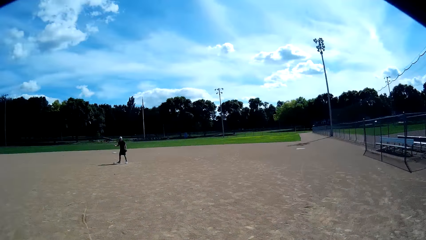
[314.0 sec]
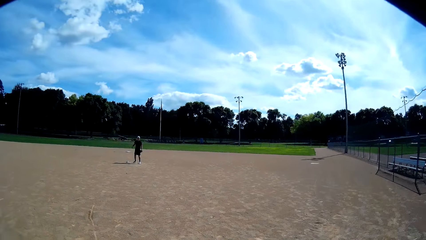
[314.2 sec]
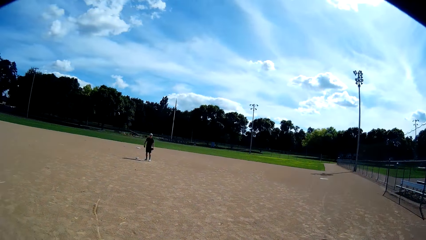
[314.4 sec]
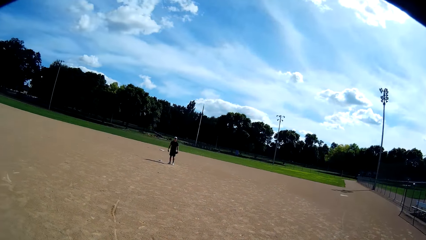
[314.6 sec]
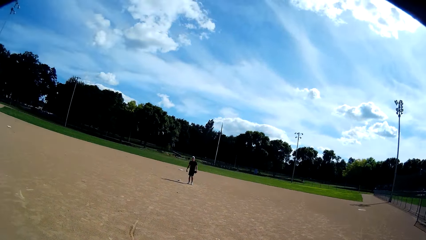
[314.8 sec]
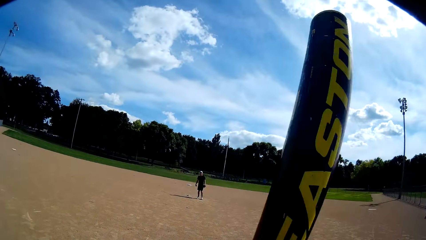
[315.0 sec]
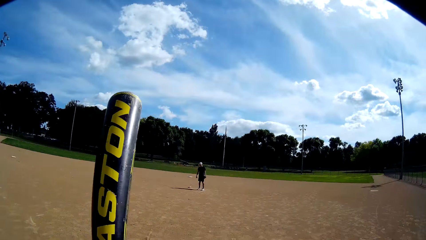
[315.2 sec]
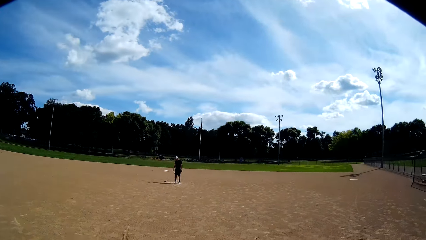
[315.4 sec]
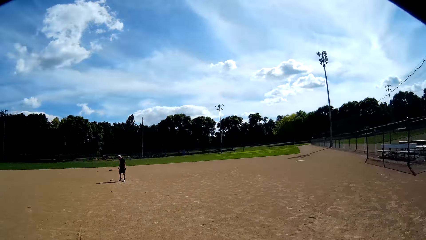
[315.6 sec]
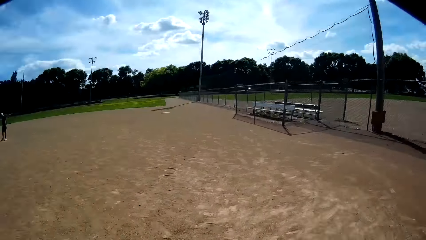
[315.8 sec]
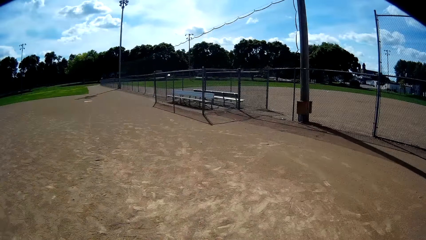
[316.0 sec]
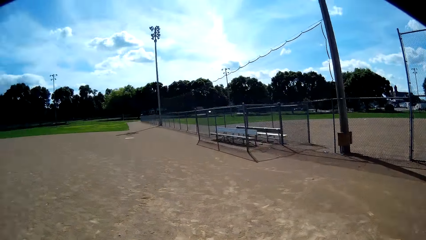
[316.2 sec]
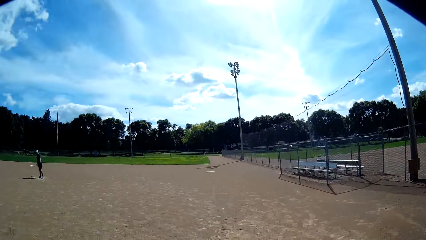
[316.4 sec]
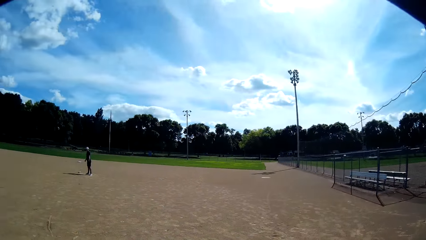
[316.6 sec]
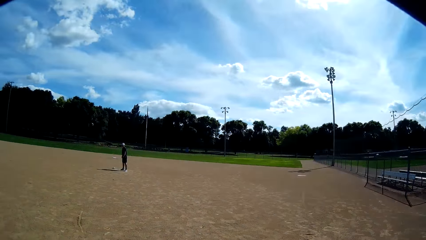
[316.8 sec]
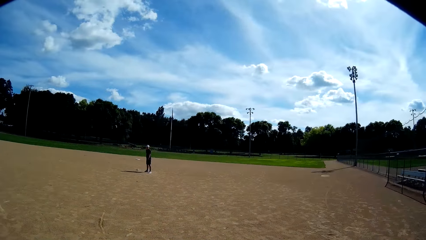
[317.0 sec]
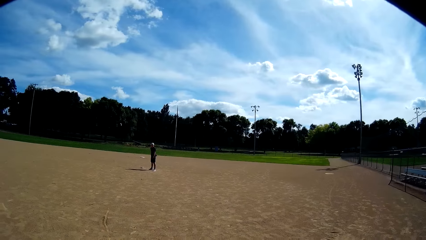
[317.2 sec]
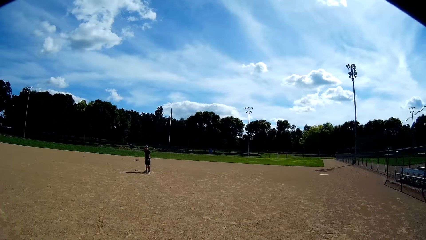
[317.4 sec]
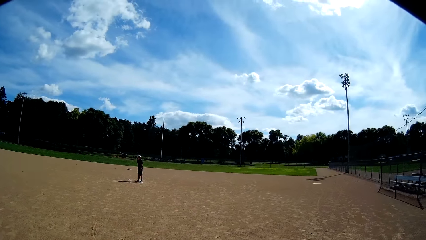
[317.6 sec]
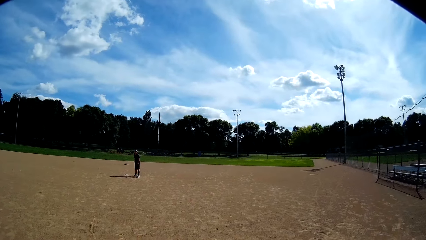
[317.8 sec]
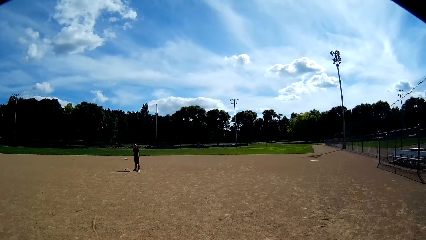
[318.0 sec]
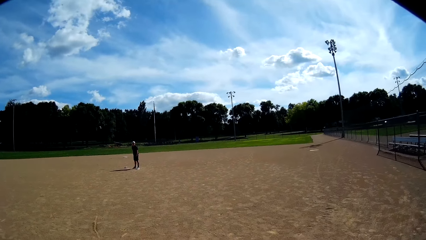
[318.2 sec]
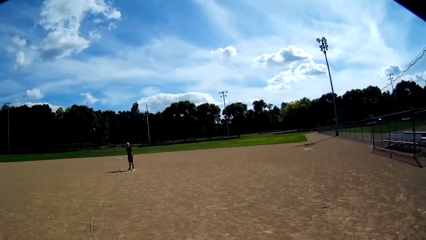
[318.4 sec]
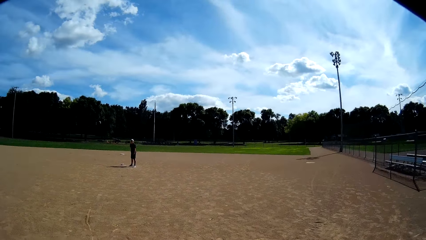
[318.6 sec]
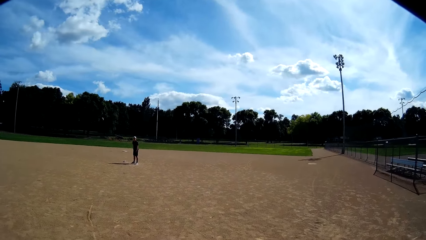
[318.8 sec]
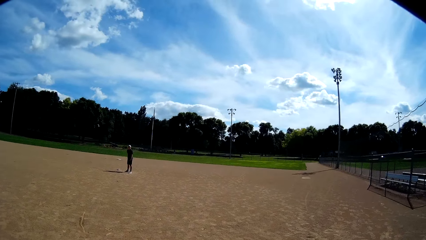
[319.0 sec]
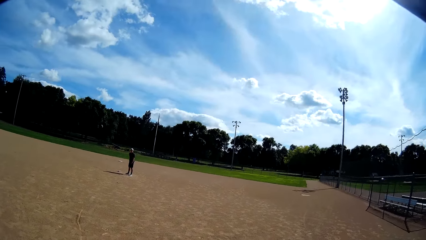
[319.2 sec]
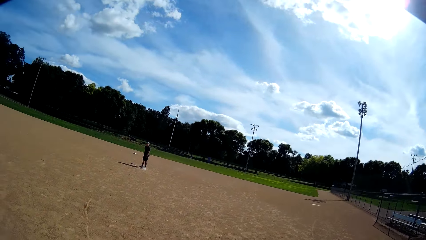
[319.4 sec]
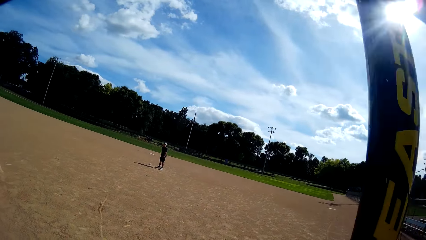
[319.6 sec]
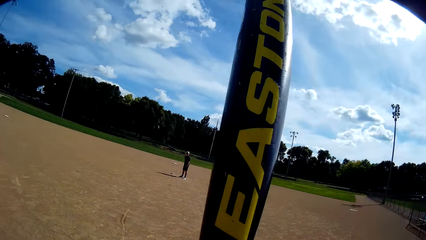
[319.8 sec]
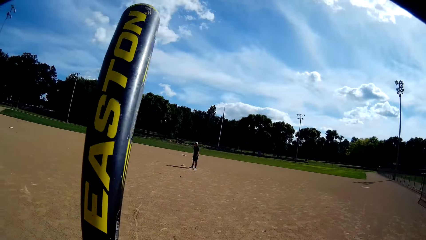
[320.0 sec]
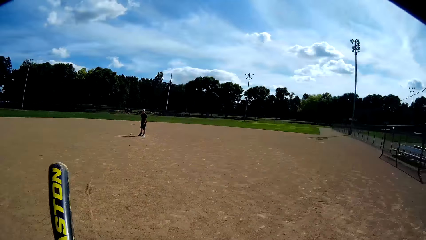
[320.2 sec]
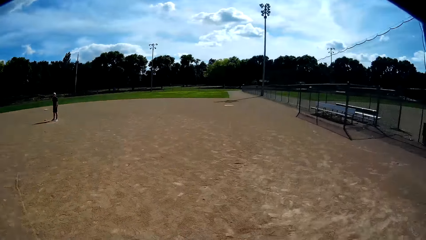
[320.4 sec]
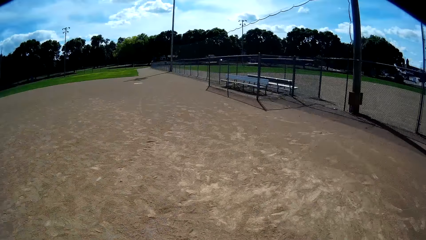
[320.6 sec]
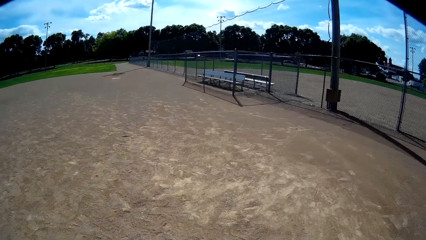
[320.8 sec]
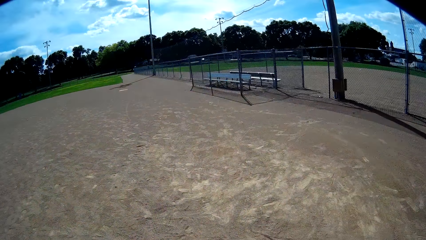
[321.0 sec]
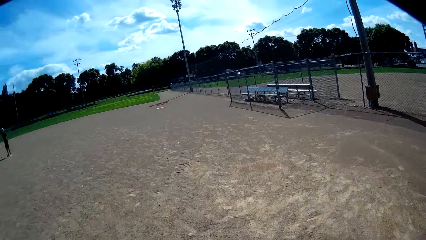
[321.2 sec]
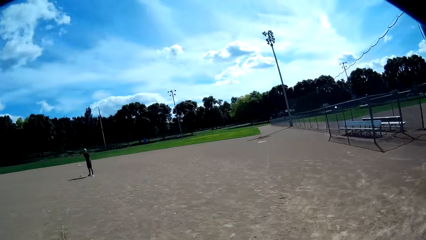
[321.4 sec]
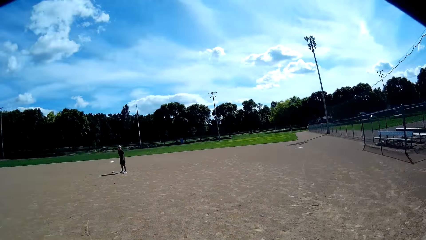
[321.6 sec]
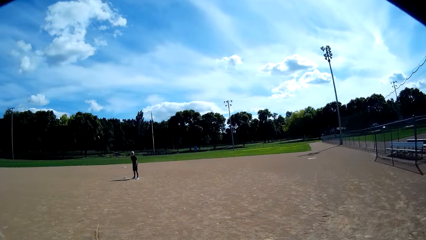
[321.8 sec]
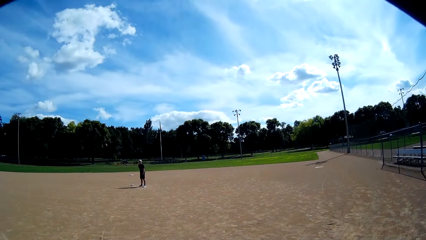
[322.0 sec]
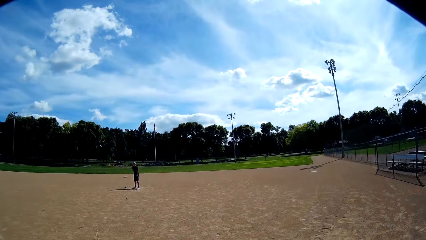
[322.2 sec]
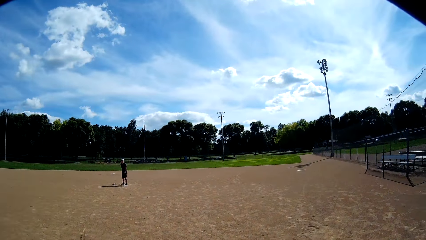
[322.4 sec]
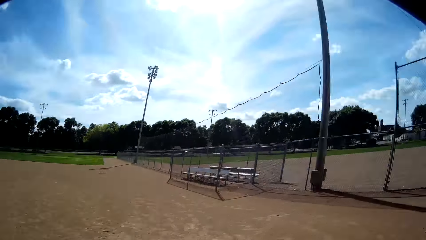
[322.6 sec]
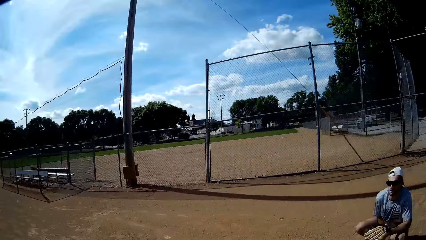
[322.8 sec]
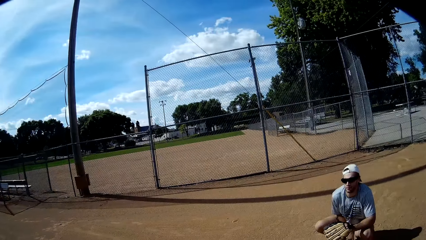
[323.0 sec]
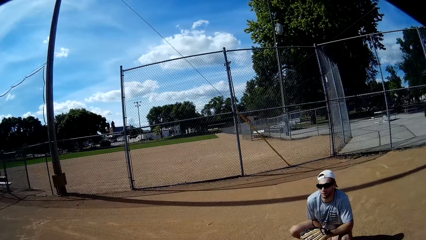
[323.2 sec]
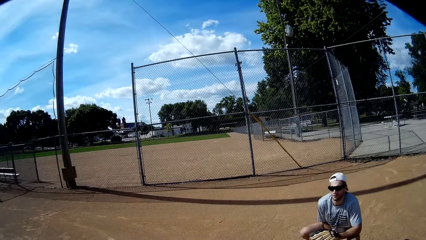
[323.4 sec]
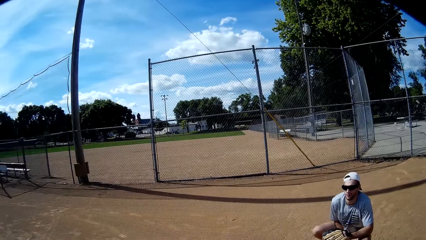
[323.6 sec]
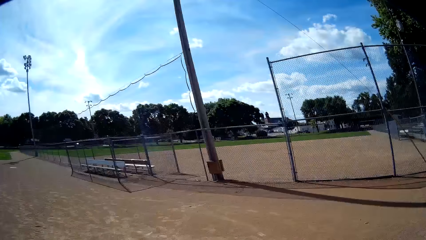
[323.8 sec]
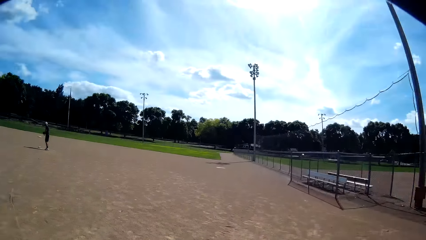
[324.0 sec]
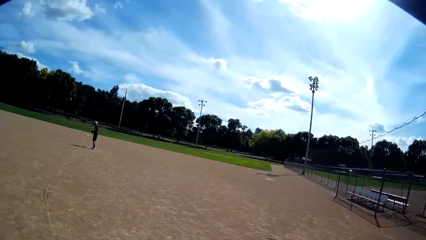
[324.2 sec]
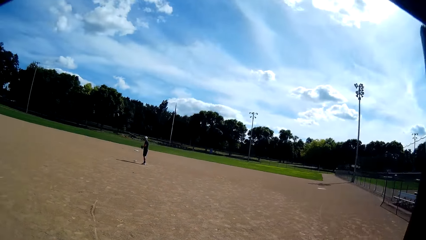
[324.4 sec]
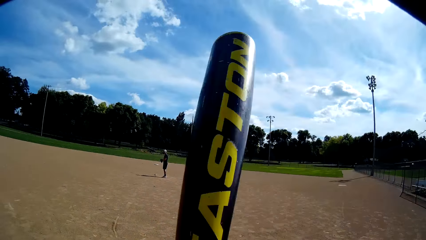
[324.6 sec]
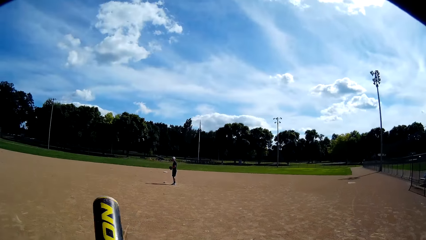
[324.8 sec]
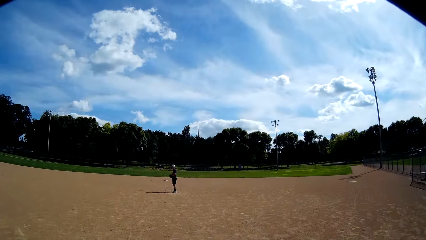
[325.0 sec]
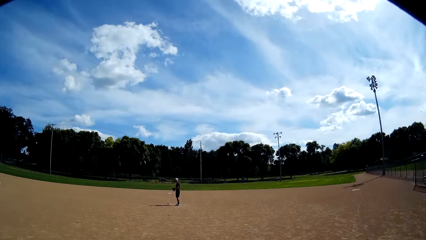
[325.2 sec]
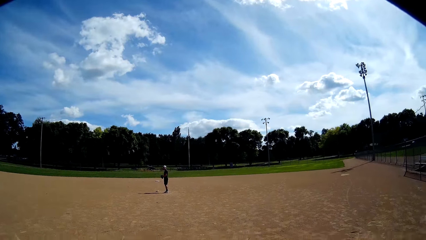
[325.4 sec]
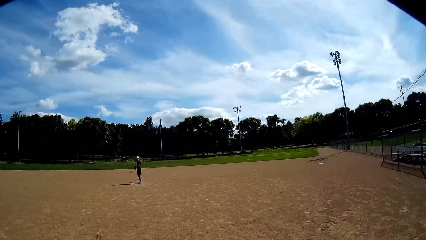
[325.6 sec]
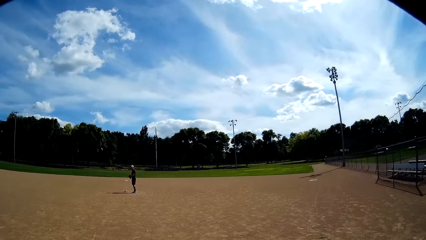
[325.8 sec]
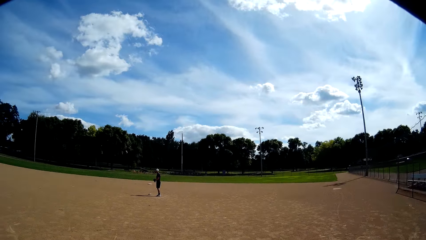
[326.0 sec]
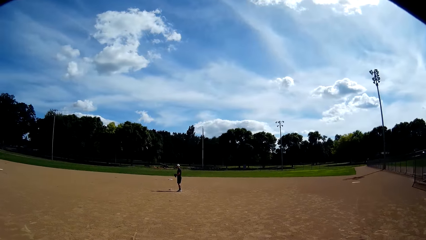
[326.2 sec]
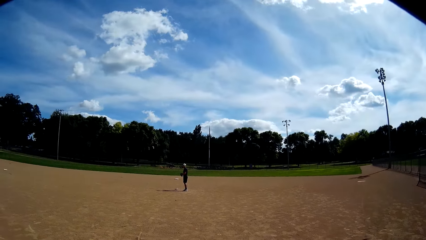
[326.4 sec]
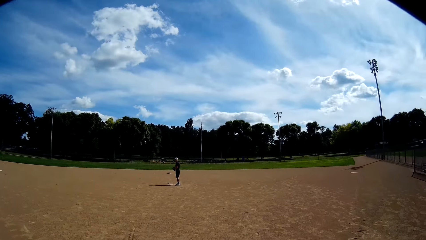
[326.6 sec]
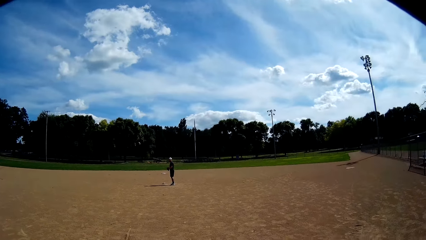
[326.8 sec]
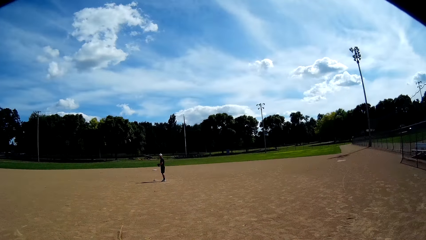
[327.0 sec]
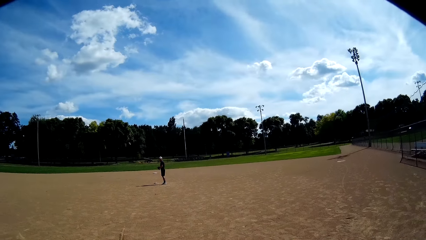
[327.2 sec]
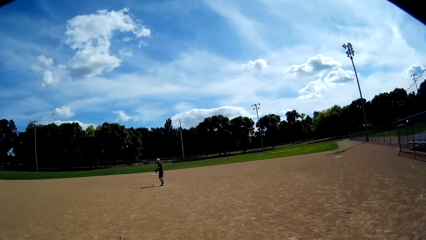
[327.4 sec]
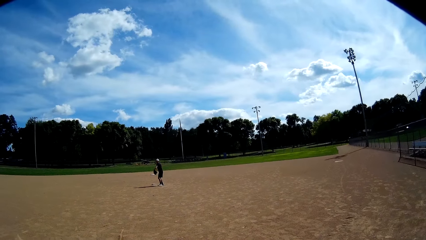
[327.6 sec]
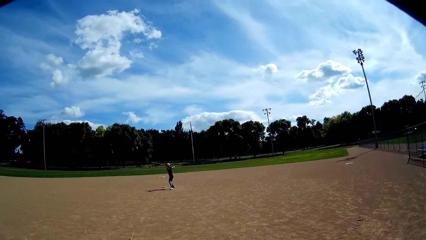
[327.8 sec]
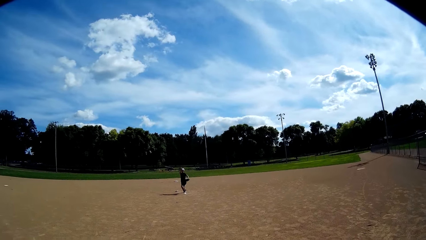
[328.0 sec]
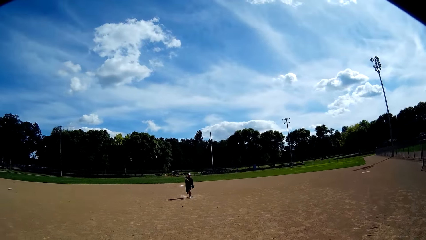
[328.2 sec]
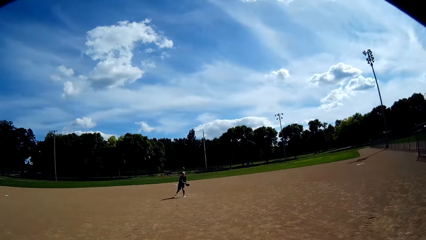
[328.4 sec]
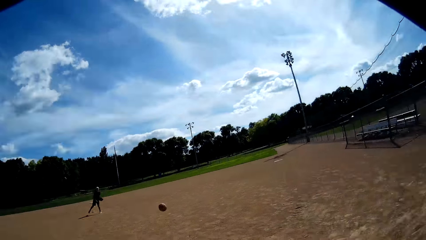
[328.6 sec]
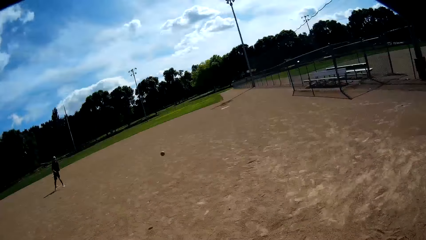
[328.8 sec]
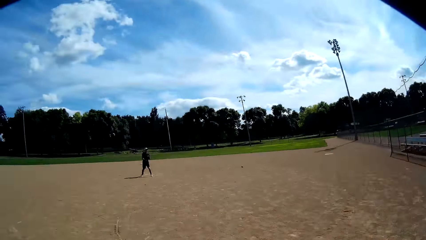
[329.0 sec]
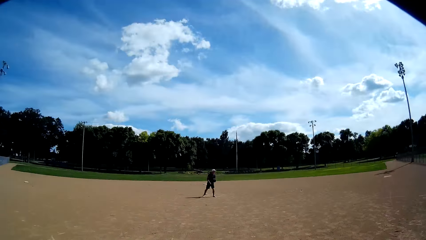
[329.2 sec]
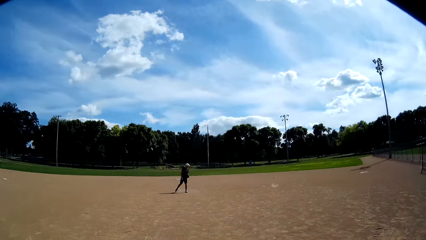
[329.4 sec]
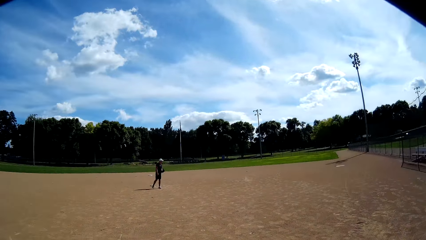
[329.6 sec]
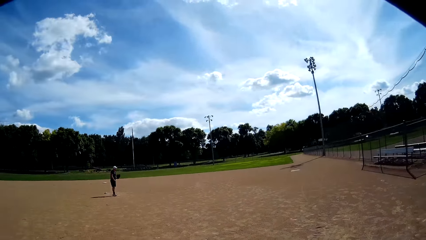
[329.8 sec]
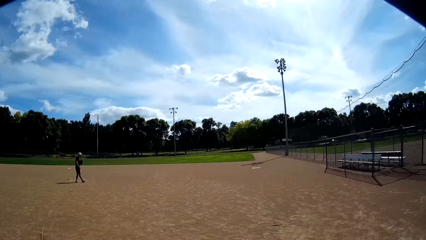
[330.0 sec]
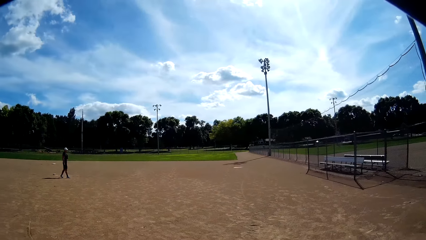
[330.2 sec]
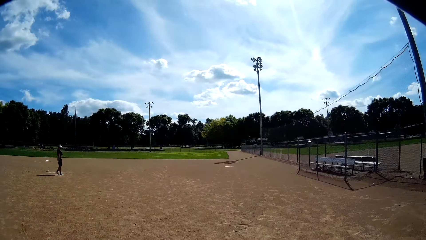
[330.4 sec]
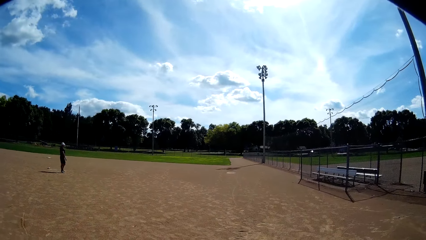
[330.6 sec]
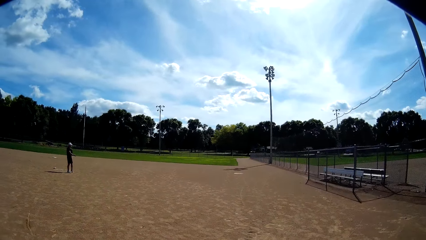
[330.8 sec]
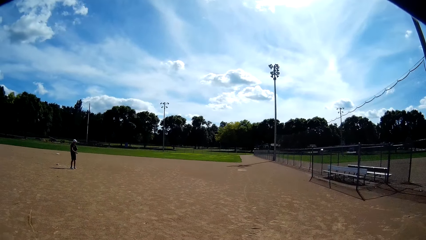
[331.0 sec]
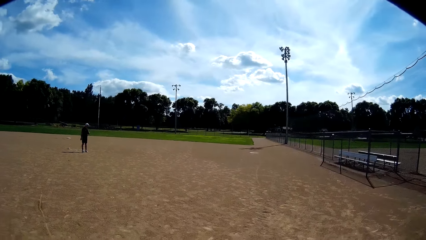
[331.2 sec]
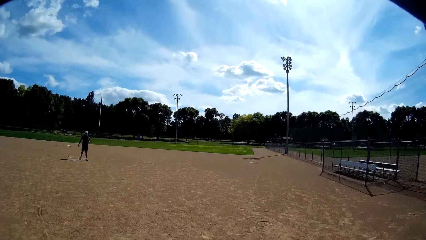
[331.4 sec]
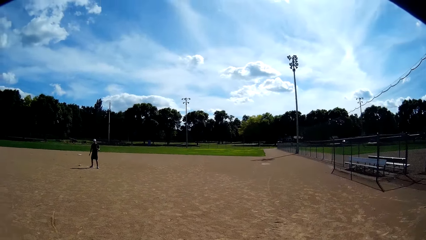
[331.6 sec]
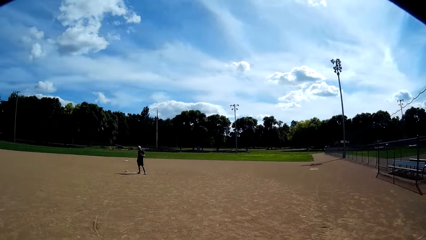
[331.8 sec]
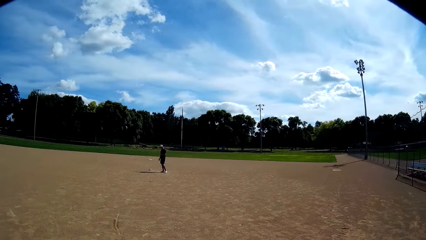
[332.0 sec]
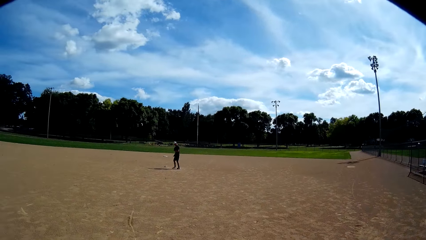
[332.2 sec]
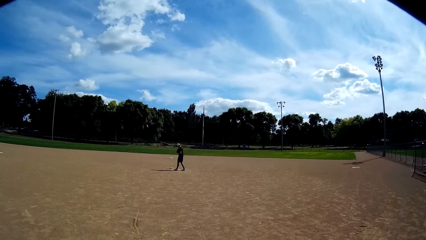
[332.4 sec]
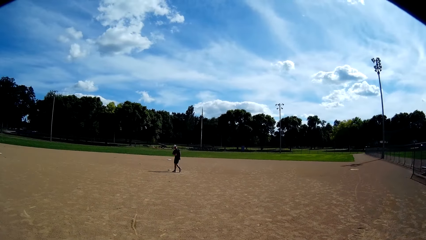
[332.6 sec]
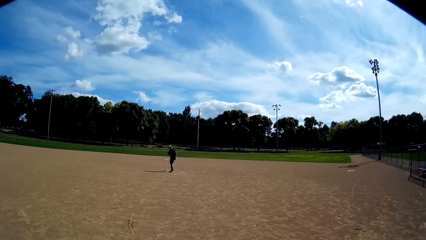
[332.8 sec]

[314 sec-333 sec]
The camera wearer stares at a man. The man talks to the camera wearer. The camera wearer lowers his bat. He stares at the fence. He stares at the man. He talks to the man. The man throws the ball with his right hand towards the camera wearer. The camera wearer hits the ball with the baseball bat in his hands. He stares at the man.
